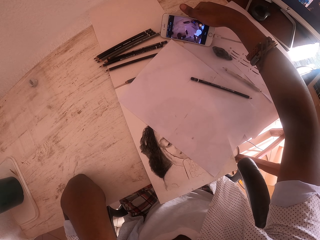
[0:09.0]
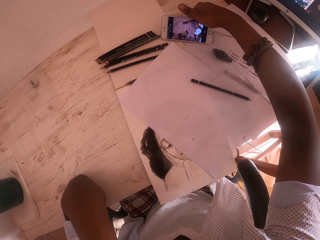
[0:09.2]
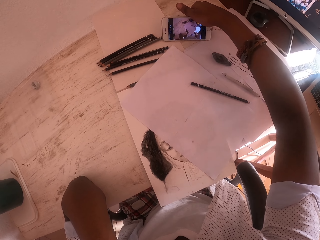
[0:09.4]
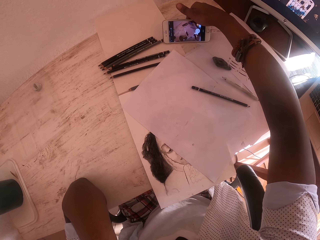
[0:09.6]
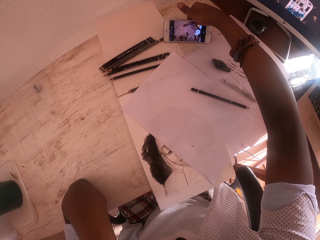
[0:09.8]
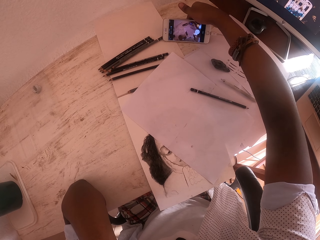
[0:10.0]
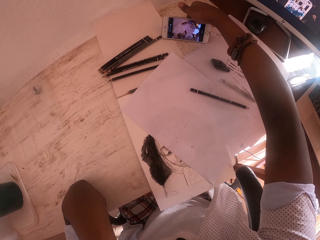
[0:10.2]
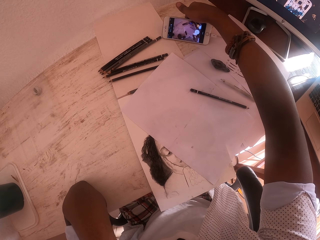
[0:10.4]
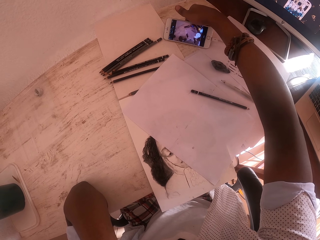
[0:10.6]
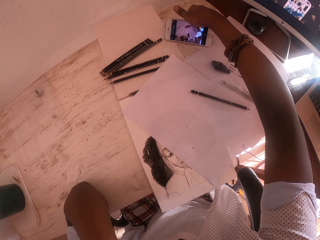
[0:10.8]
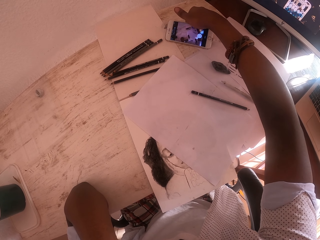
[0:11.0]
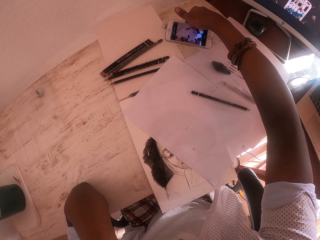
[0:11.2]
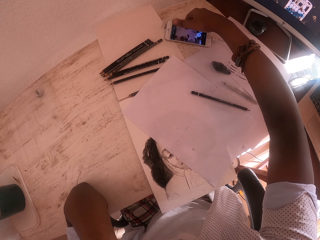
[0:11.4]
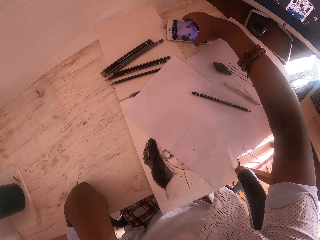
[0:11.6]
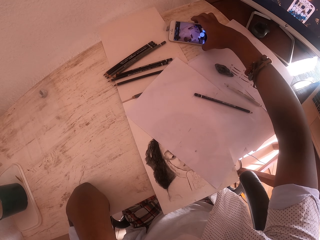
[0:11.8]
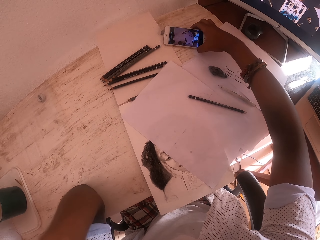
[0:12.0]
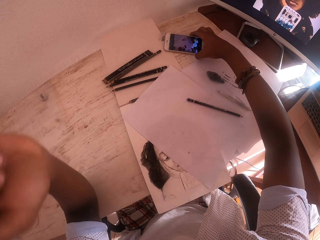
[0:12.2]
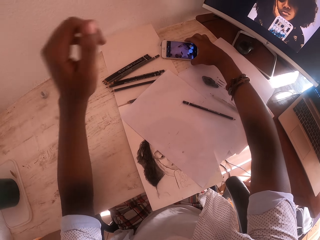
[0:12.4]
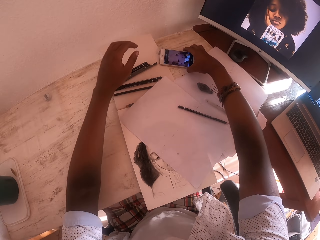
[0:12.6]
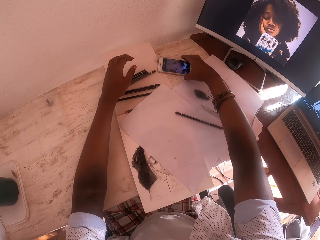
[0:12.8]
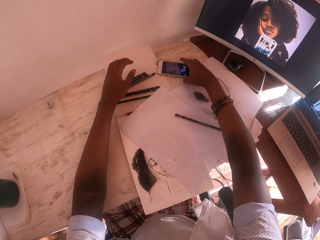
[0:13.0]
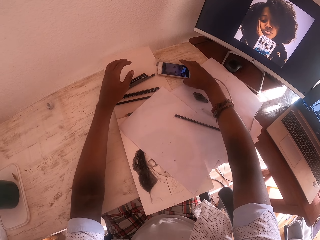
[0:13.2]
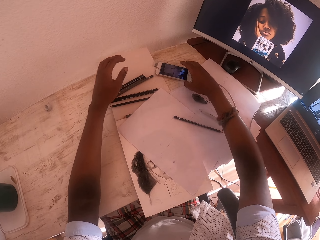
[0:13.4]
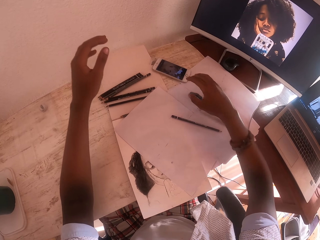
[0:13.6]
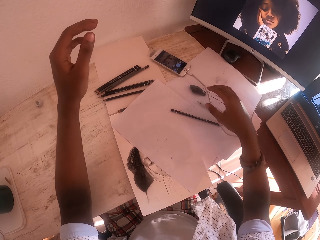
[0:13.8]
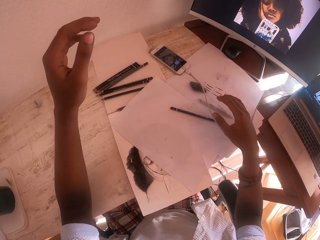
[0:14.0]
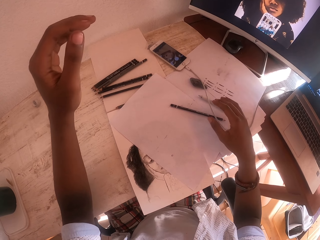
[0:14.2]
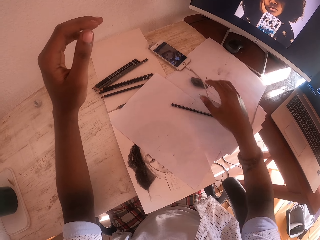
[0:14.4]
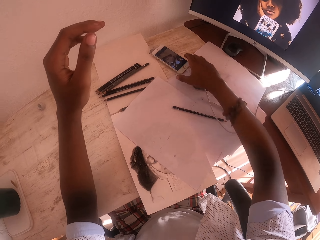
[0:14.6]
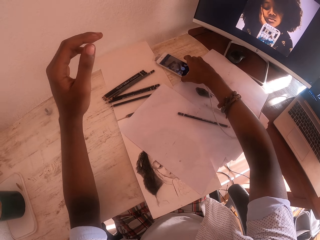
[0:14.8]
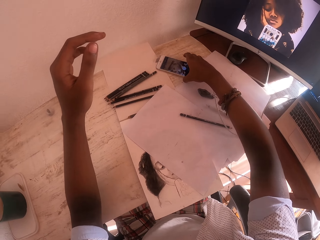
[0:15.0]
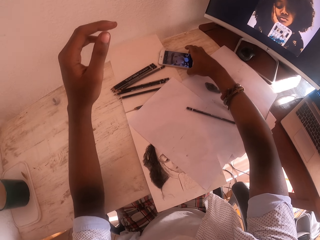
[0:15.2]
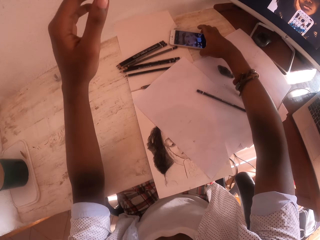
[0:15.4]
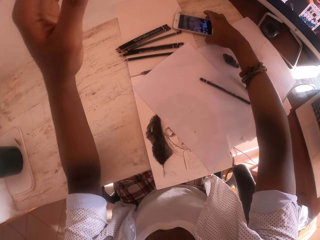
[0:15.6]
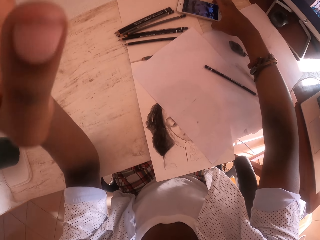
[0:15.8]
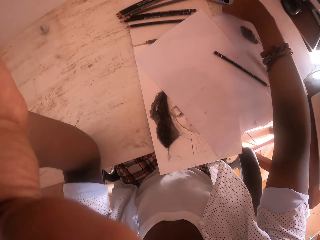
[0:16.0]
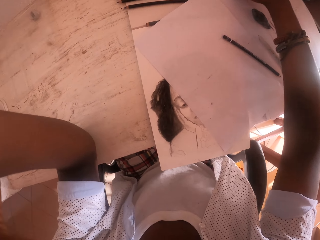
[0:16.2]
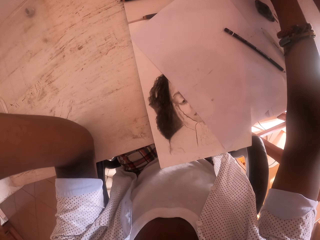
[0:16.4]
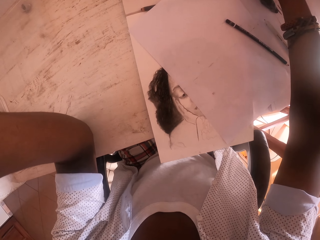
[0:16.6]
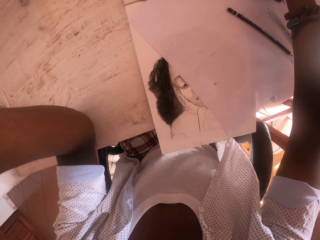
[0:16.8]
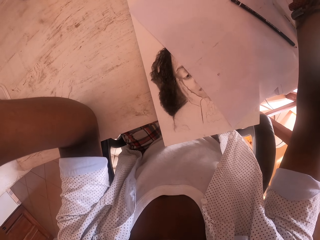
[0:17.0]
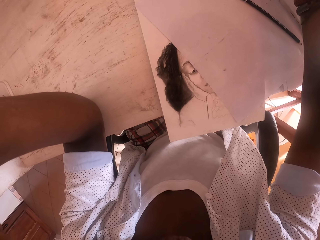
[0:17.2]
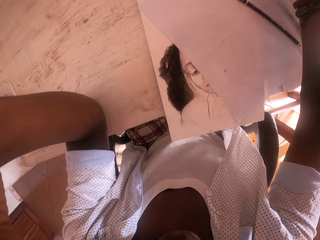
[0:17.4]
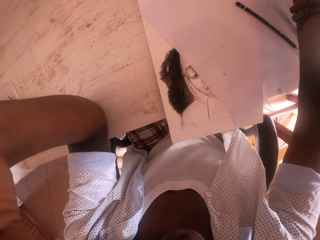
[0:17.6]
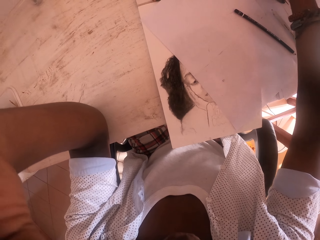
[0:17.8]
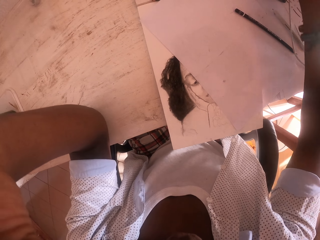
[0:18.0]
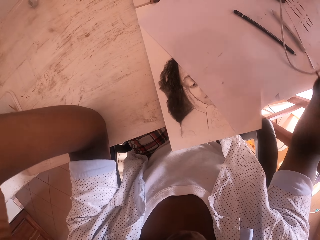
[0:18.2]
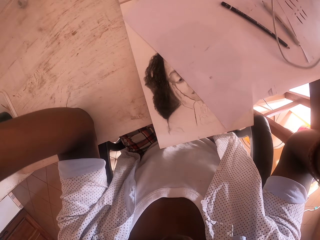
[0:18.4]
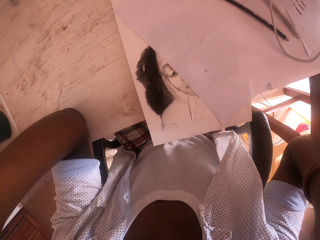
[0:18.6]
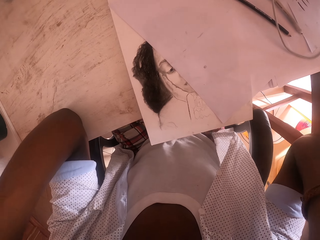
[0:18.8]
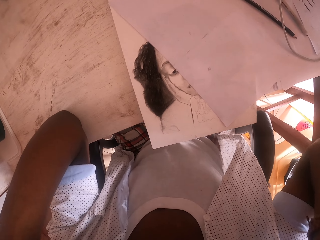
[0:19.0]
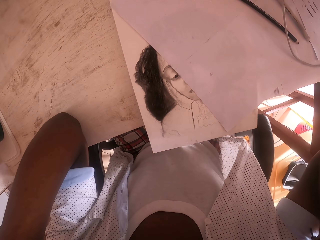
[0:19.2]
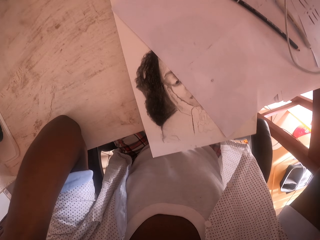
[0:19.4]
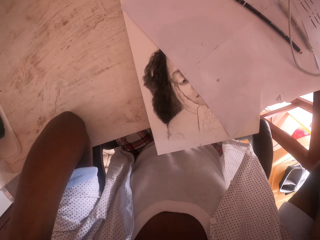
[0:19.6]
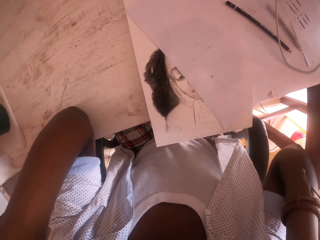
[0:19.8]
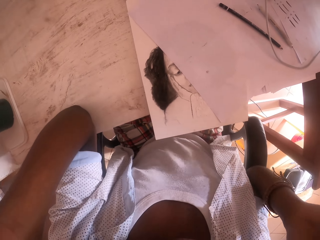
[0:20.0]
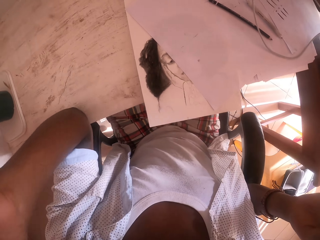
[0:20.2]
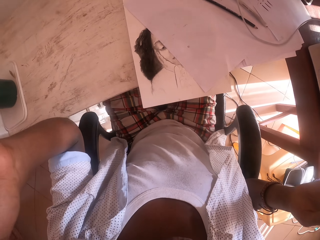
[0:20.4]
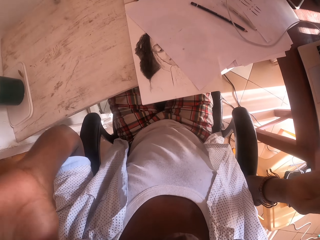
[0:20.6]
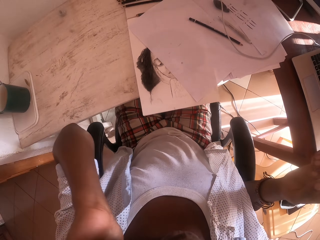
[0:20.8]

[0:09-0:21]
The camera wearer puts a phone on the table. They move the left hand. They remove the left hand from the phone. They hold the phone on the table. They move the left hand. They move the right hand. They adjust their camera.

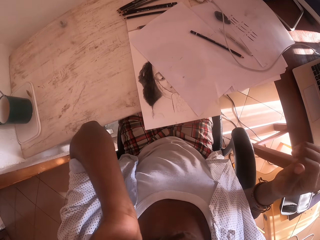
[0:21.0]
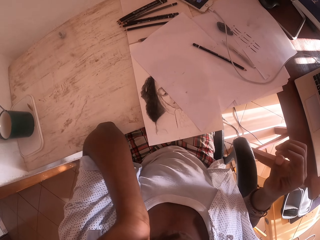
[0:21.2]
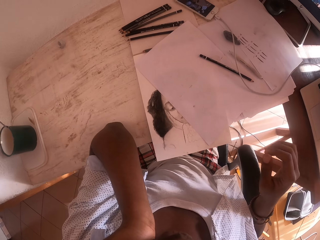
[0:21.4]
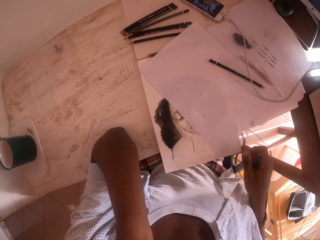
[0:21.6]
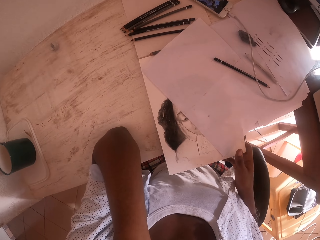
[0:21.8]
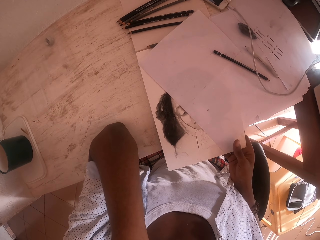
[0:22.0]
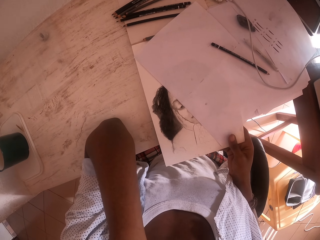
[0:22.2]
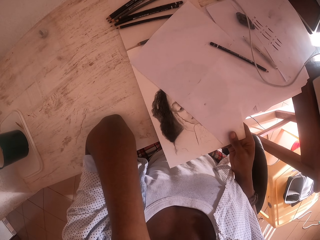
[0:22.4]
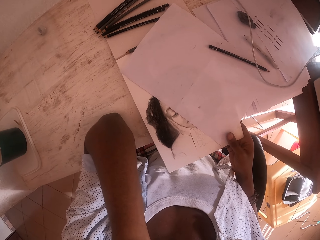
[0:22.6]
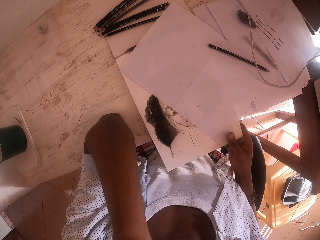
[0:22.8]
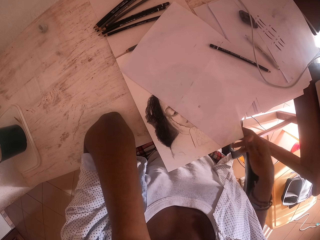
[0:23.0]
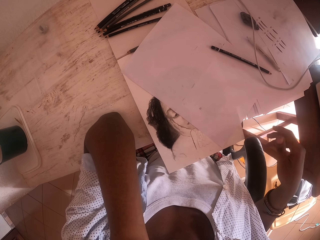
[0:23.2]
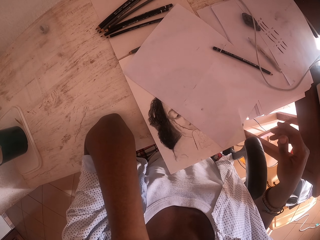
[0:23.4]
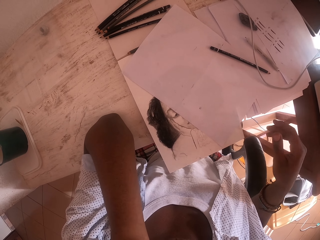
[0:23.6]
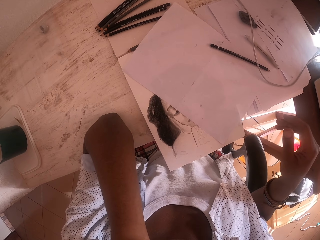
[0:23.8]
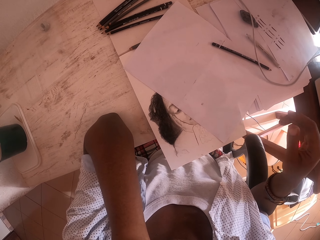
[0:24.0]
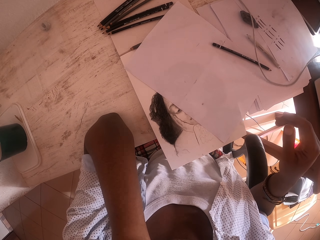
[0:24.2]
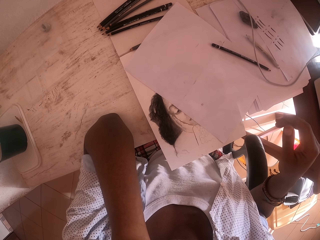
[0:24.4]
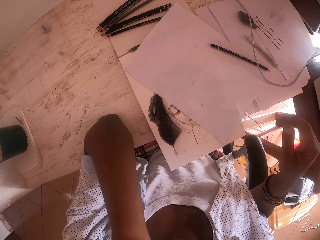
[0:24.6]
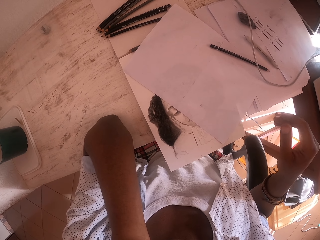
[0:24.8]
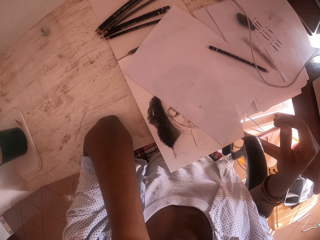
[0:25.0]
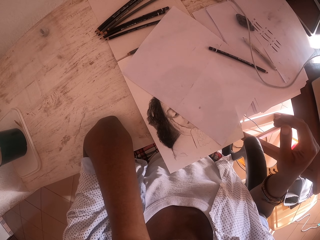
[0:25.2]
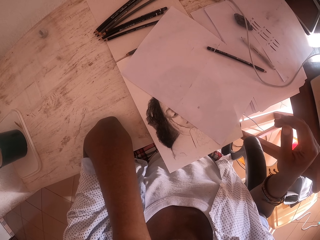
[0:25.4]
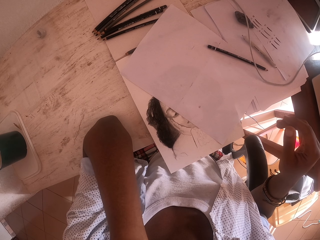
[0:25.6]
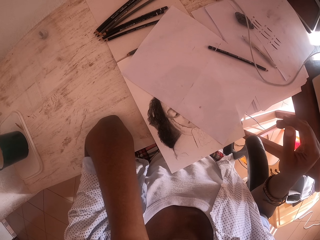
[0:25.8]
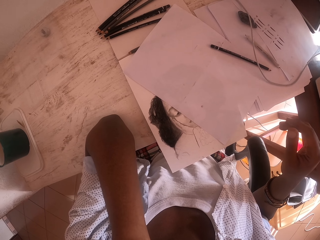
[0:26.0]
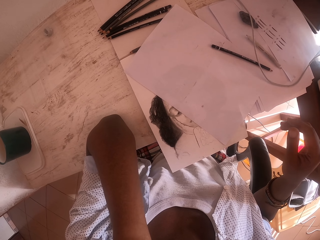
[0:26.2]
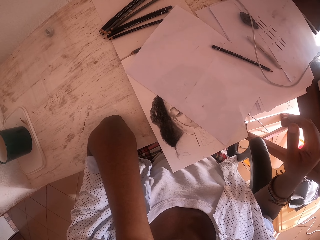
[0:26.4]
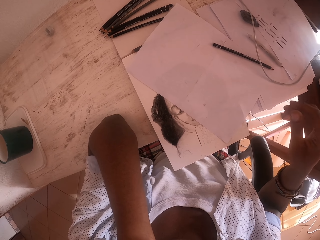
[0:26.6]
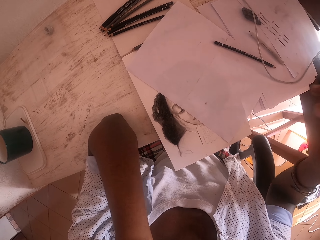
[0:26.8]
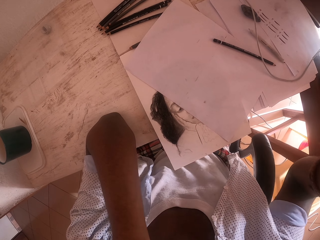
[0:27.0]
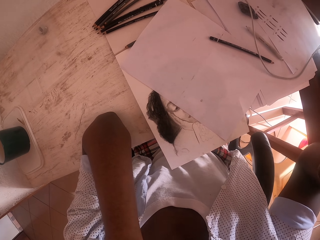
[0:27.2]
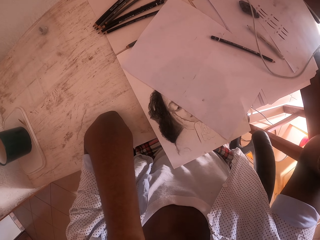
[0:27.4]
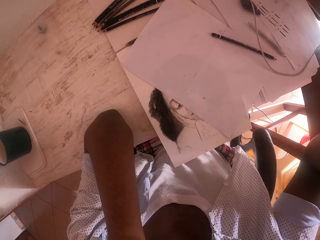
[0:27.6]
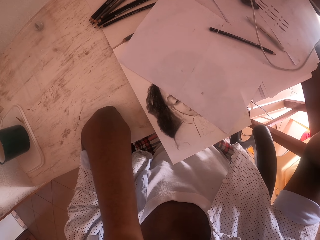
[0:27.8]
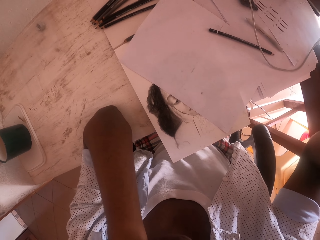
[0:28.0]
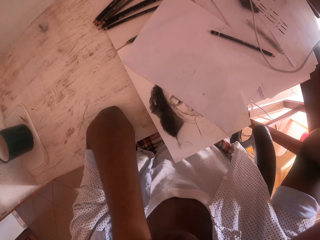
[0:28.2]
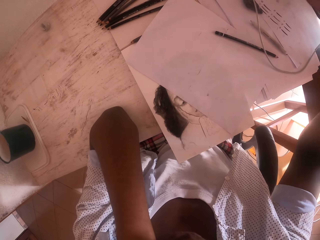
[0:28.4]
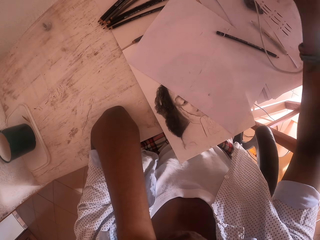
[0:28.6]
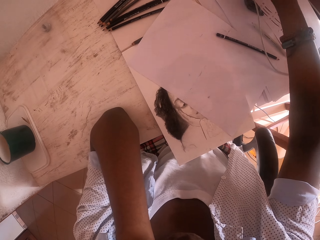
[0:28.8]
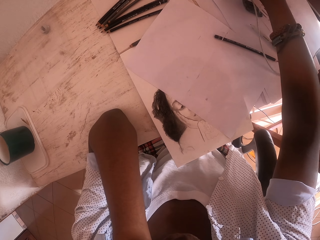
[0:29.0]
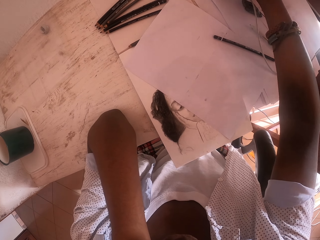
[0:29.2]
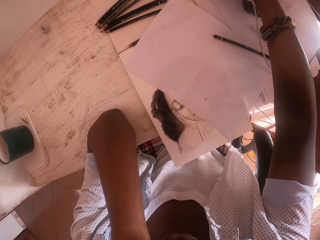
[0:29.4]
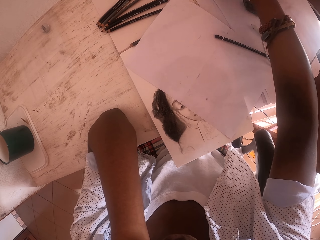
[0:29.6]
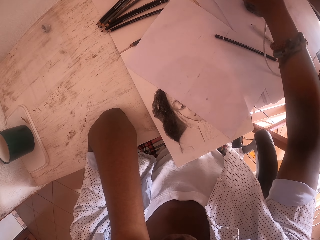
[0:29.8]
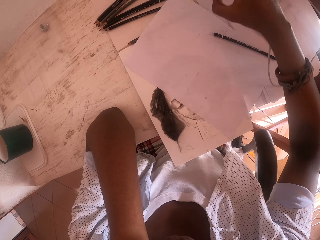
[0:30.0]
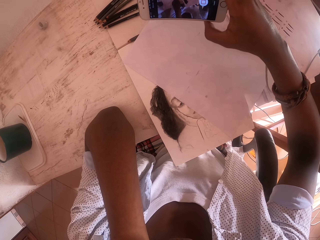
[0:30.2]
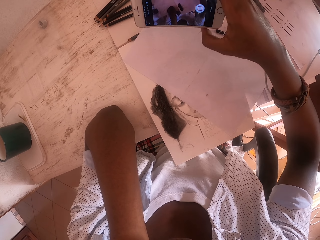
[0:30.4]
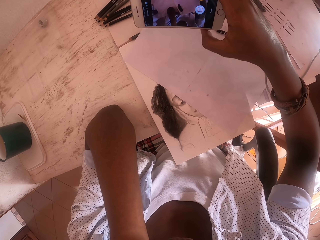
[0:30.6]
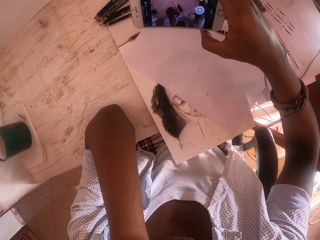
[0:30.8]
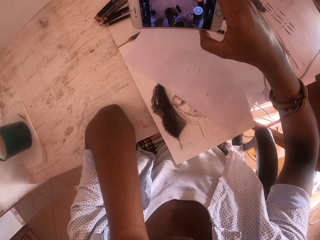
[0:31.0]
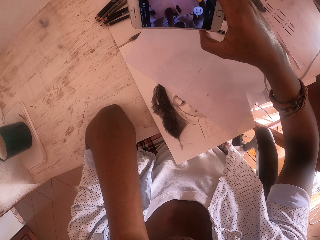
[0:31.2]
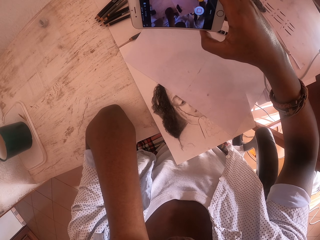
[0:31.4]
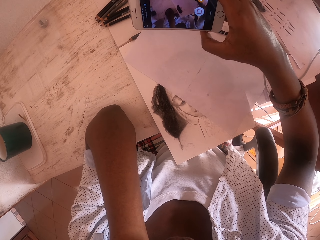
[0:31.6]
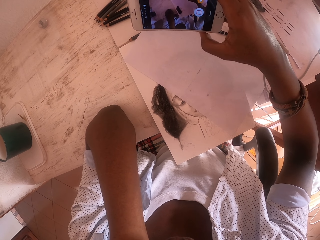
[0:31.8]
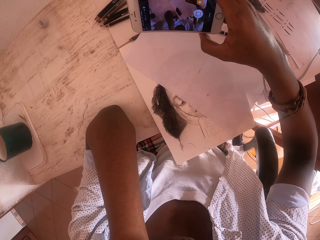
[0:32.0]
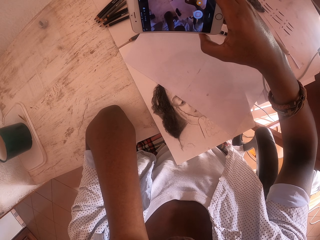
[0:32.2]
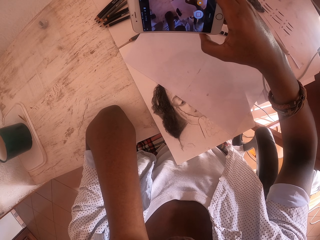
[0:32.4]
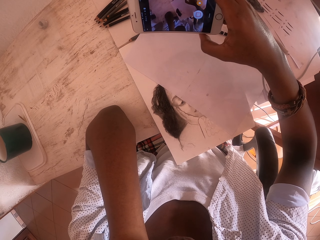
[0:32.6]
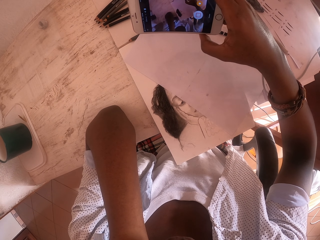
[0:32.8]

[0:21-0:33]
The camera wearer holds a paper. They move the paper on the table. They touch papers on the table. They move the right hand. They raise the right hand. They stretch the hand towards the table. They take the phone. They hold the phone. They stare at the phone.
